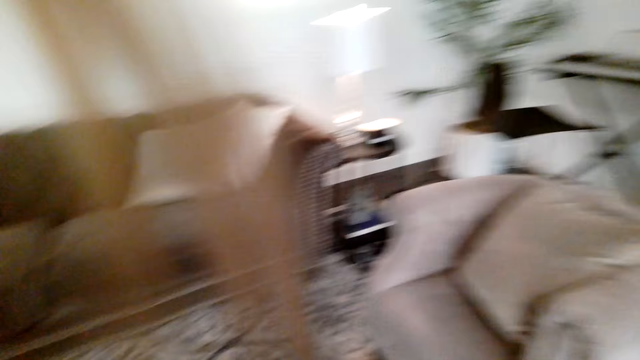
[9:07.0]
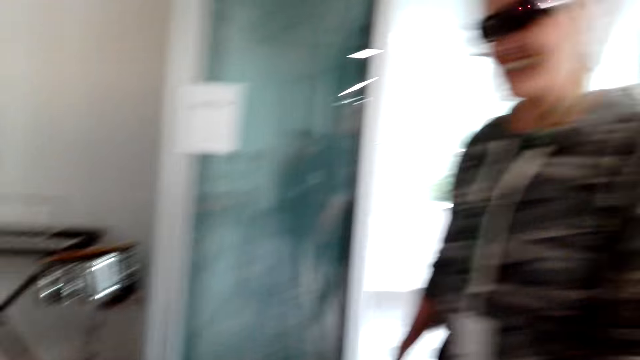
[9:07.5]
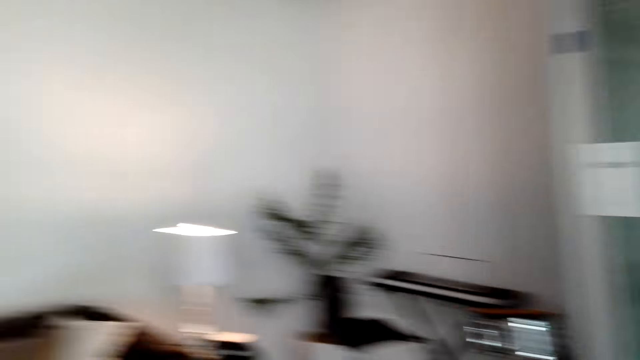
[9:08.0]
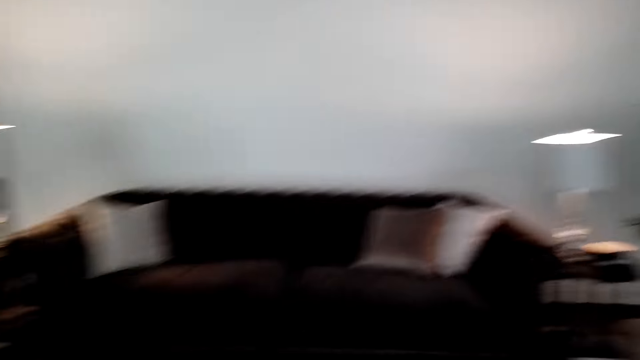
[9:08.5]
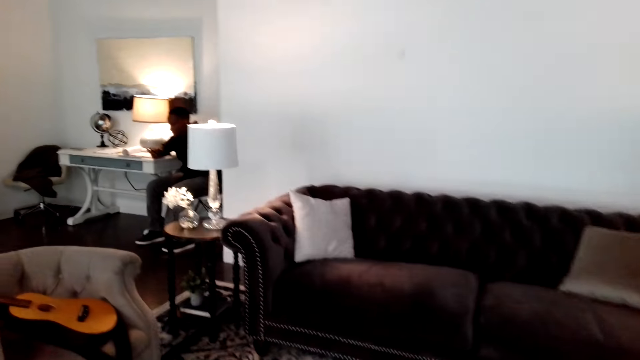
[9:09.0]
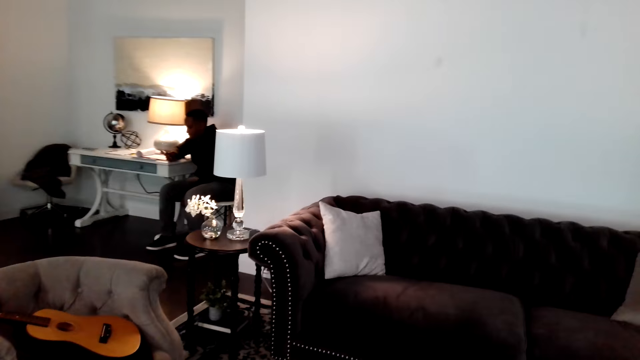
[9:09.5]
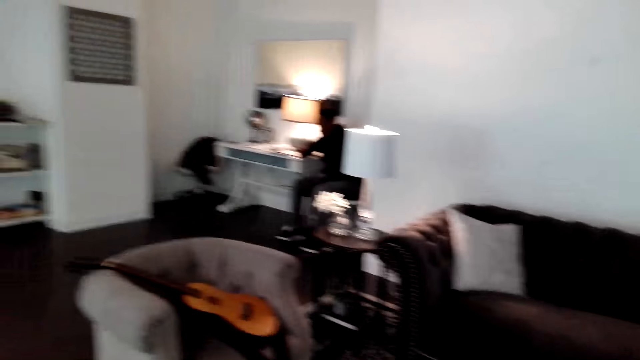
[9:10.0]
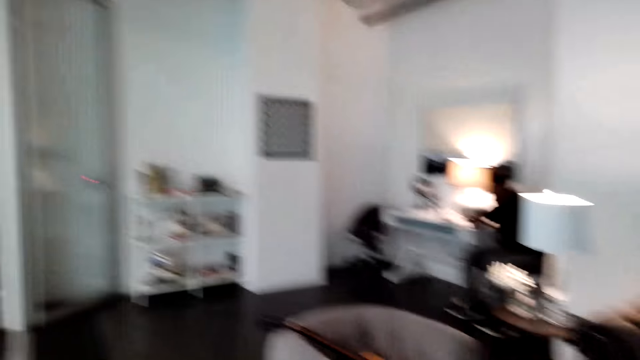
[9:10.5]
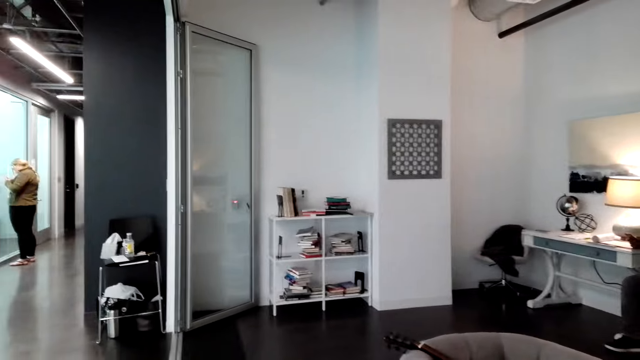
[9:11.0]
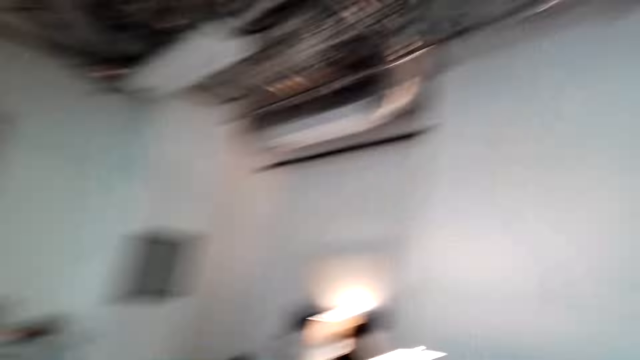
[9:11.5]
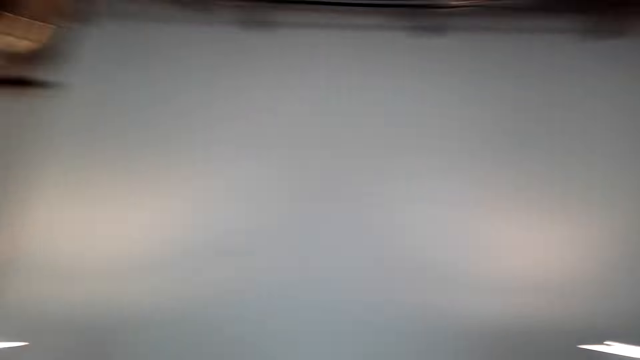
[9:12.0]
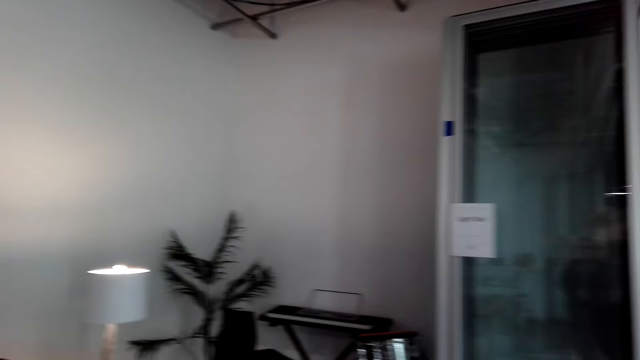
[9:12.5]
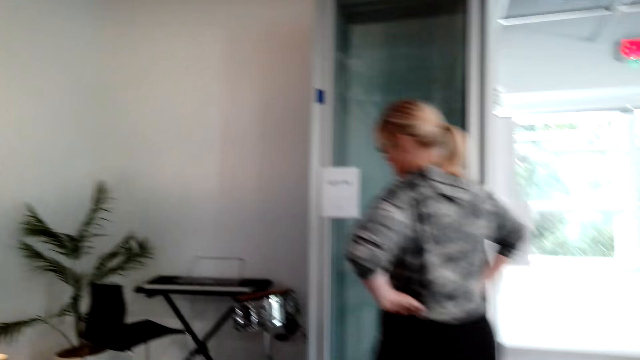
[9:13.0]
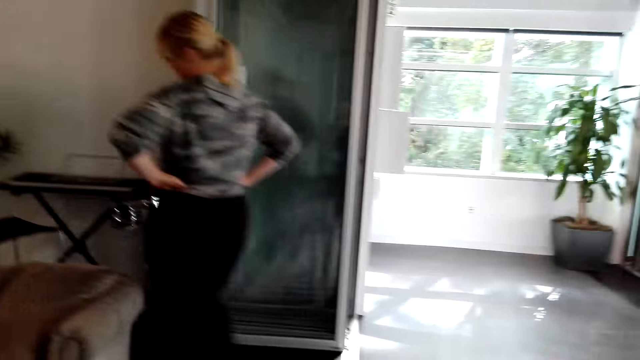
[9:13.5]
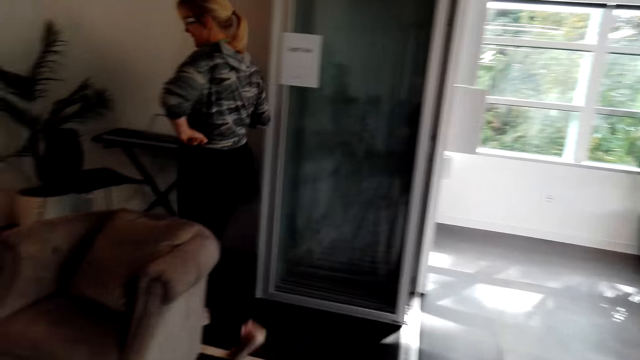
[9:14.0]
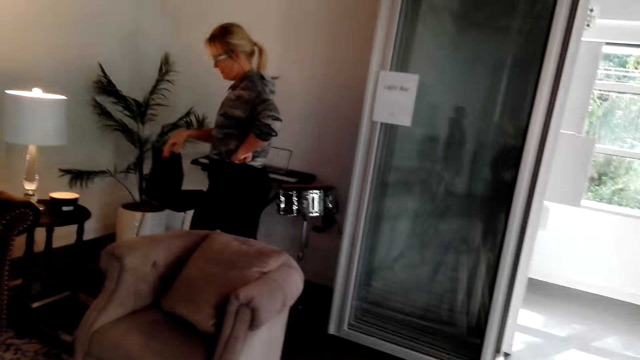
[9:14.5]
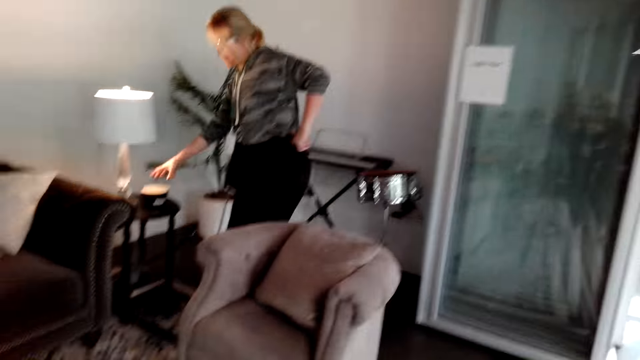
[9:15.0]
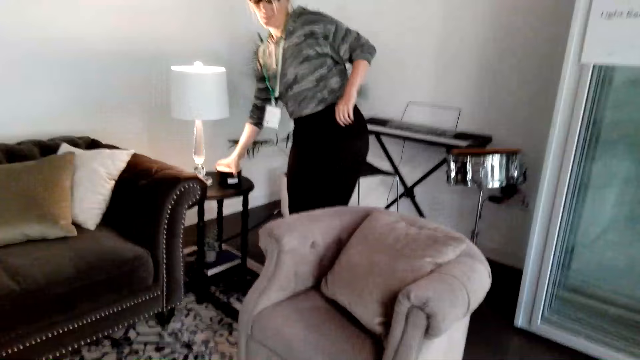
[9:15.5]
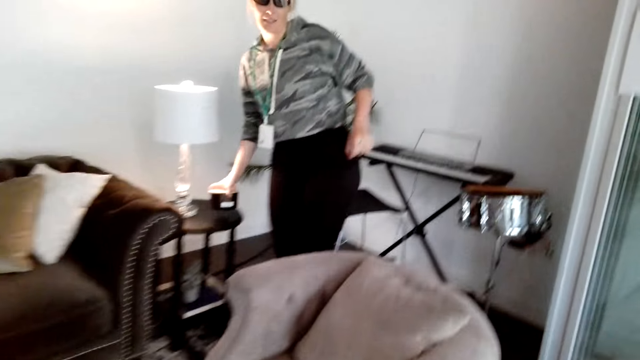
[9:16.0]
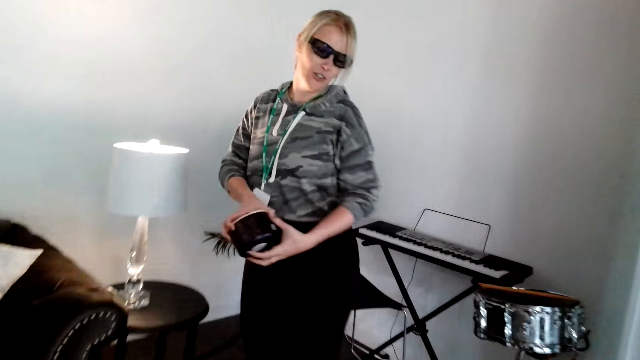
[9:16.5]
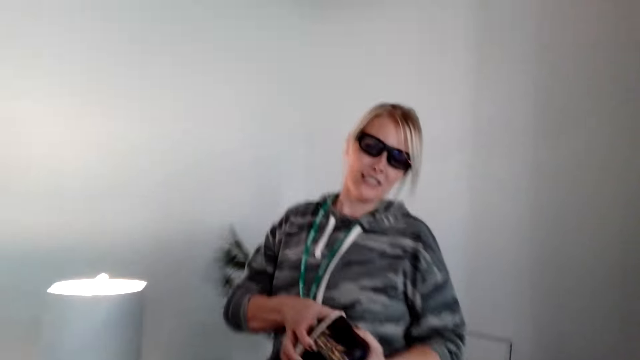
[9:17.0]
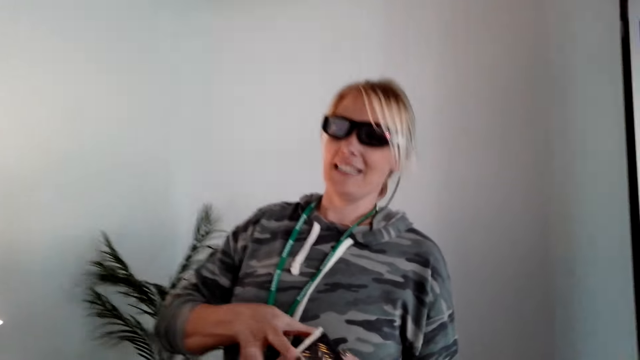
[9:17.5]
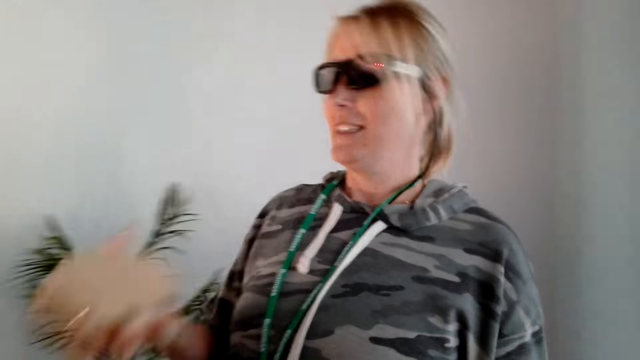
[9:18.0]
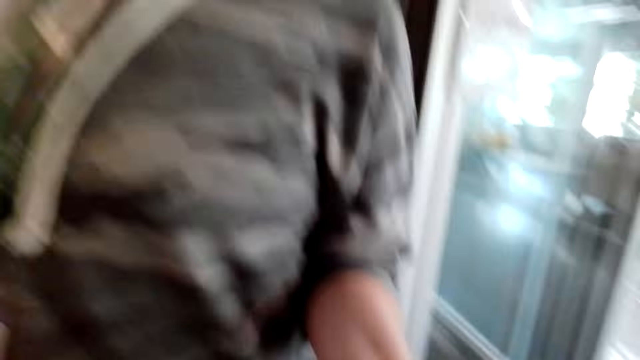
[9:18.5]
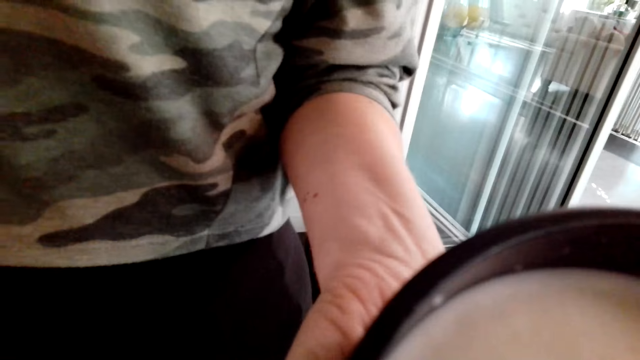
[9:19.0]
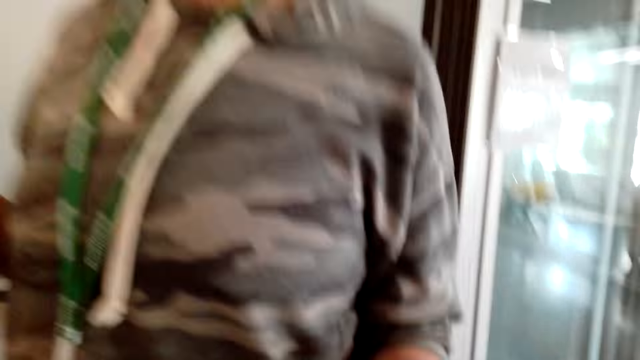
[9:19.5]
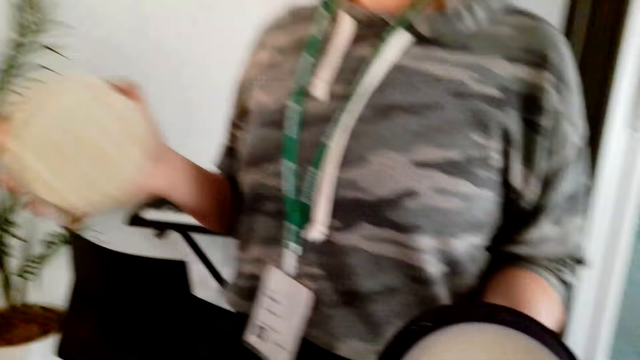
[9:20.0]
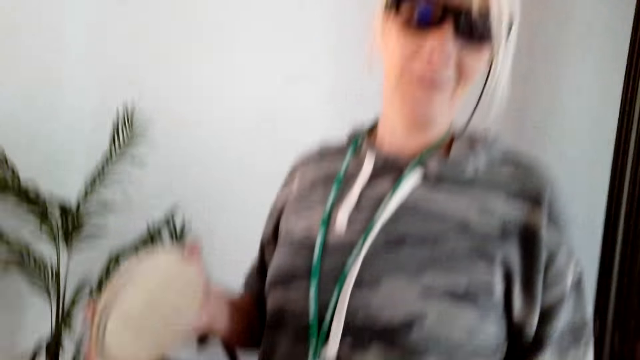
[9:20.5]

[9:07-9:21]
A person picks up a candle on the lamp stand. The camera wearer talks with the person. The person talks with the camera wearer, opens something, and shows the camera wearer something.

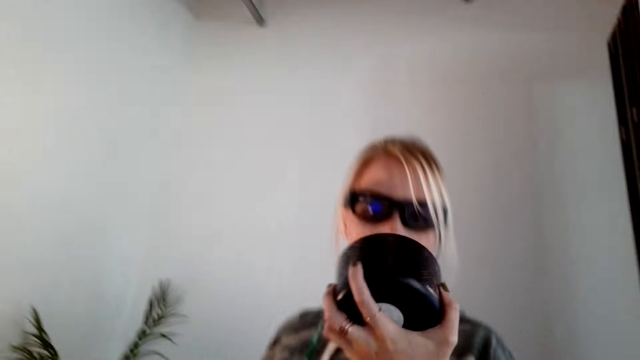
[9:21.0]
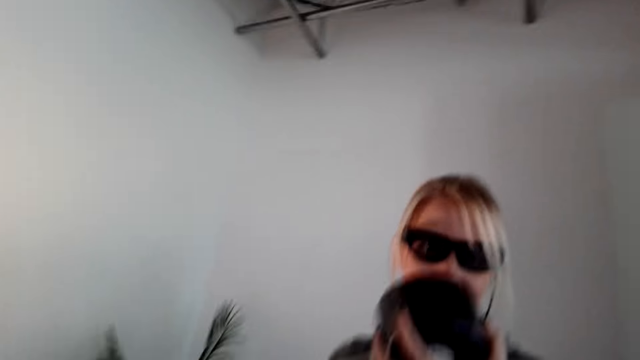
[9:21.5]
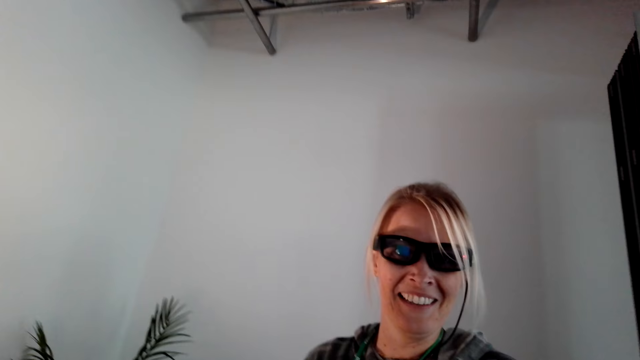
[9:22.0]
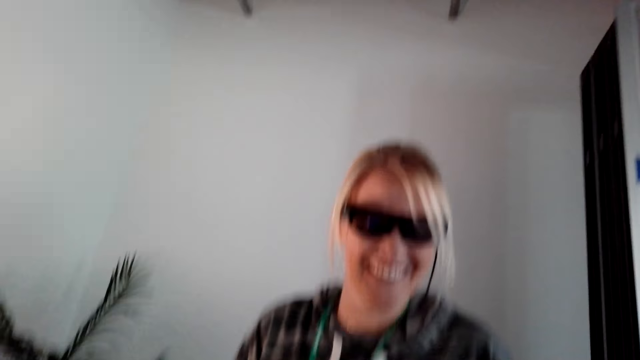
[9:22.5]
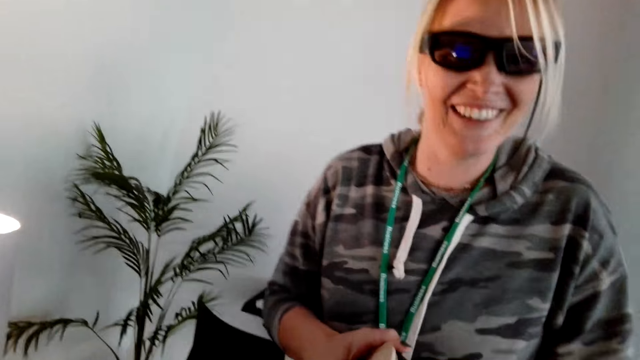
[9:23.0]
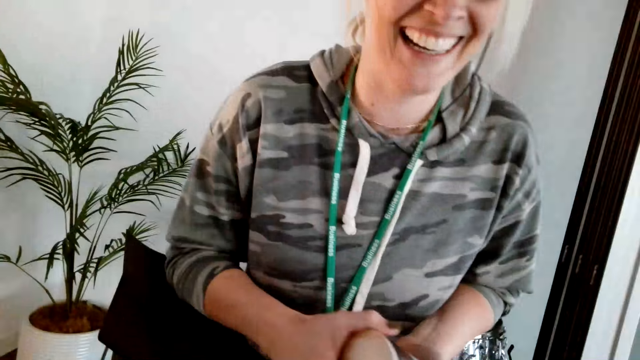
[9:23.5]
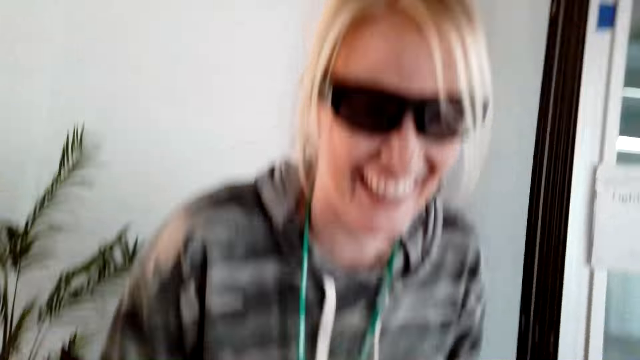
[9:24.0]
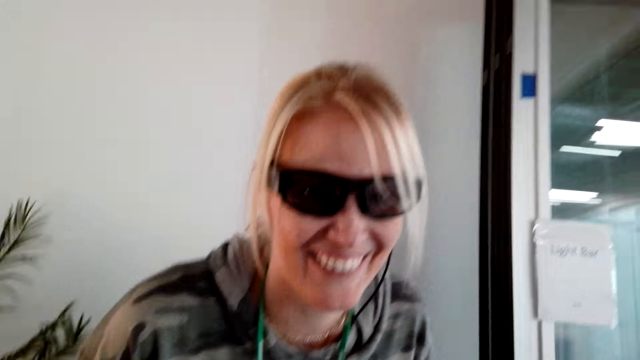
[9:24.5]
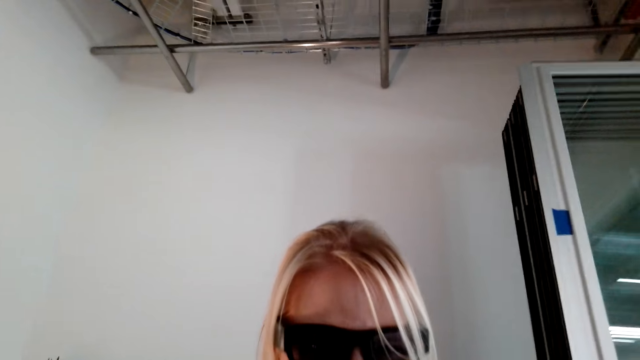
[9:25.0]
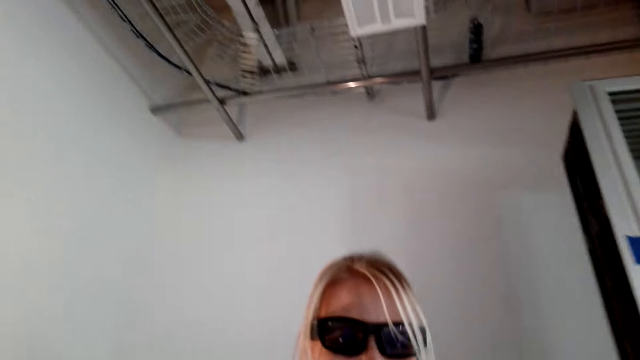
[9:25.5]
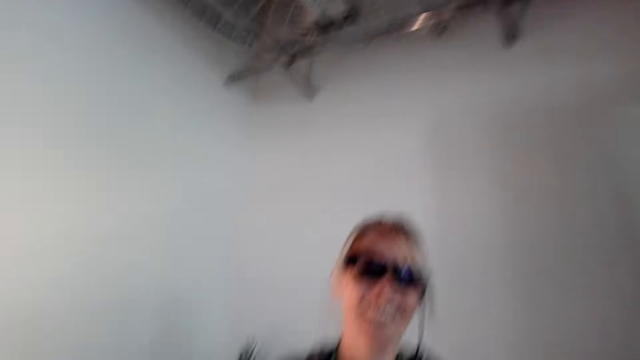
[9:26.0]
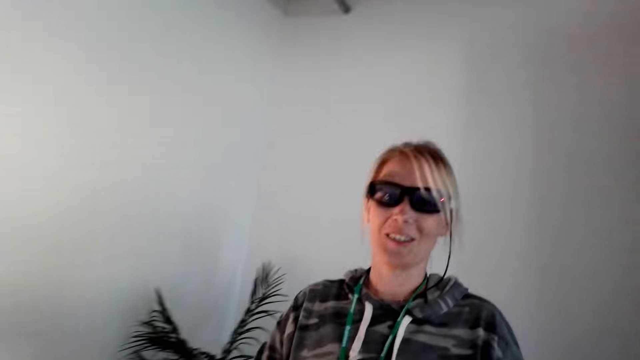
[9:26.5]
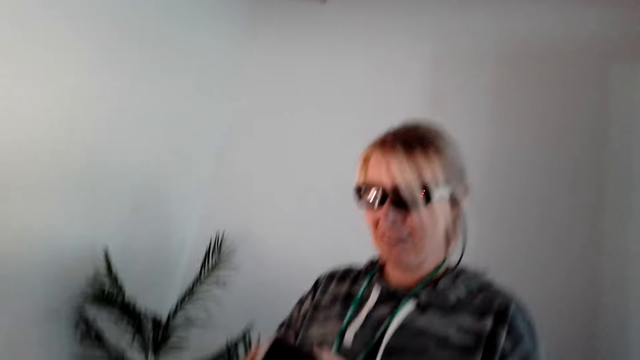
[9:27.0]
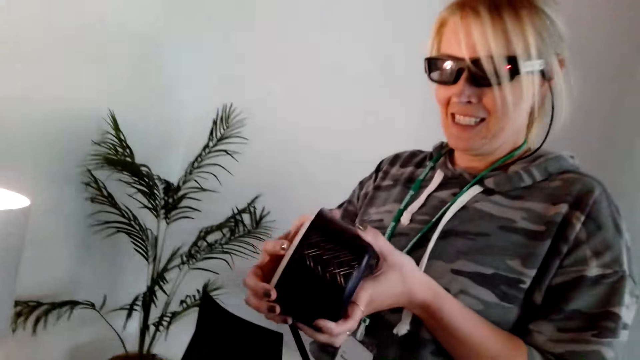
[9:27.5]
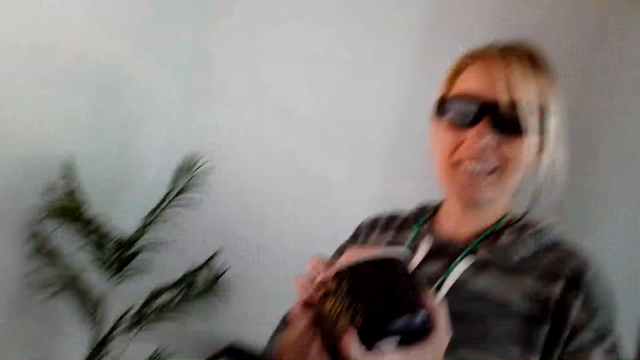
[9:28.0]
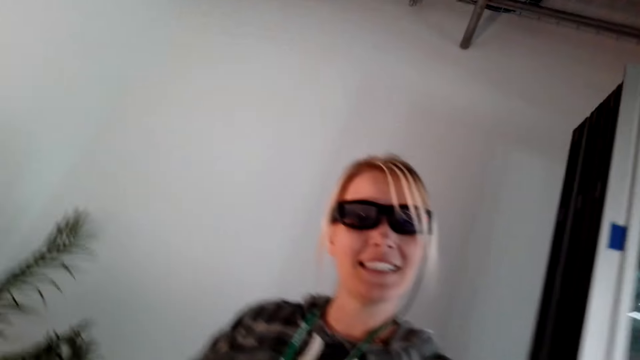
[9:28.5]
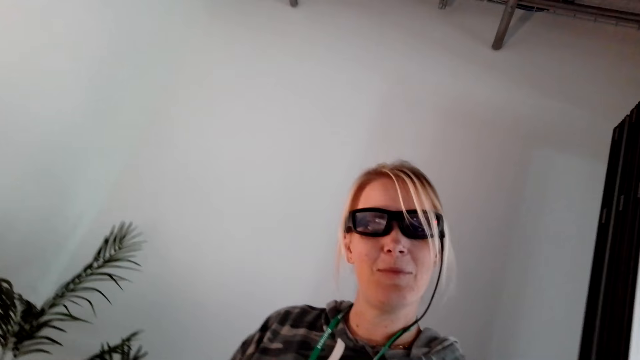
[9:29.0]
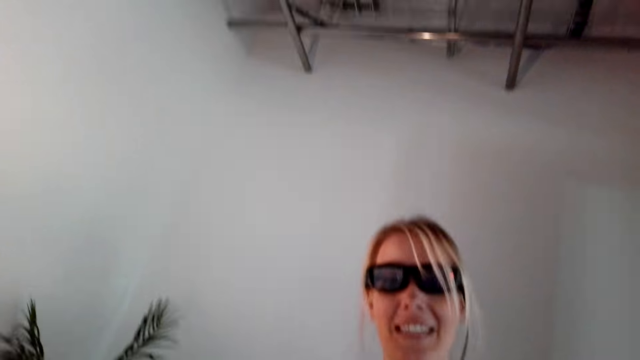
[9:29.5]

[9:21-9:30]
The person smells something. The person laughs. The camera wearer laughs. They talk with the person. The person checks something and talks with the camera wearer.
